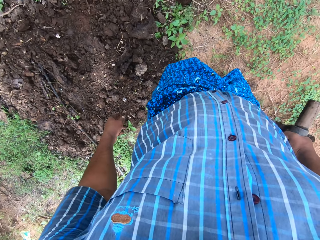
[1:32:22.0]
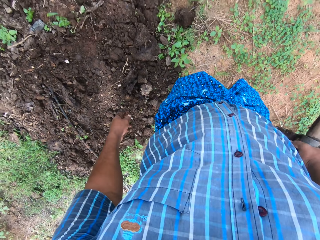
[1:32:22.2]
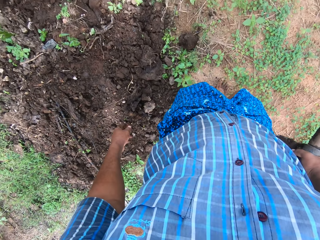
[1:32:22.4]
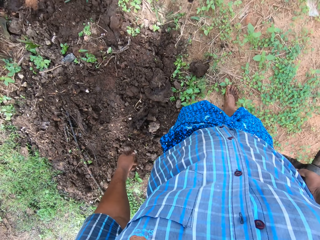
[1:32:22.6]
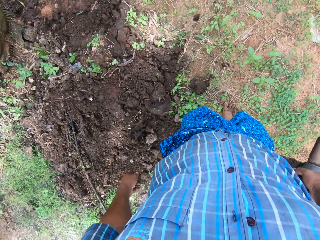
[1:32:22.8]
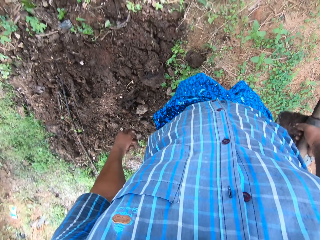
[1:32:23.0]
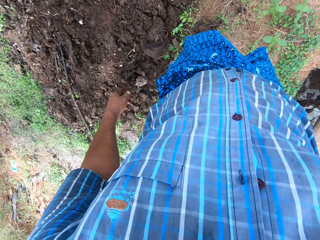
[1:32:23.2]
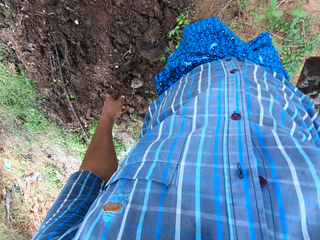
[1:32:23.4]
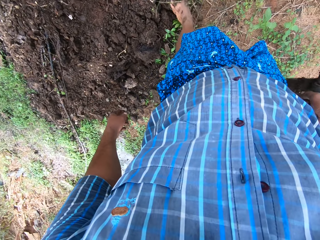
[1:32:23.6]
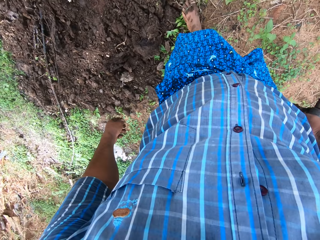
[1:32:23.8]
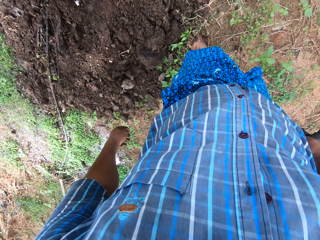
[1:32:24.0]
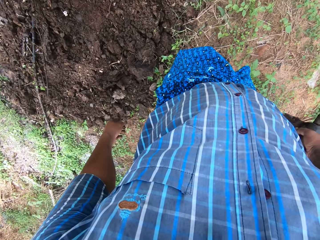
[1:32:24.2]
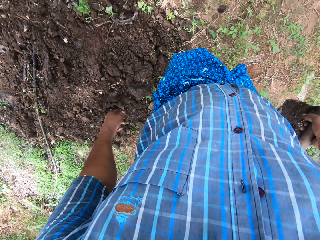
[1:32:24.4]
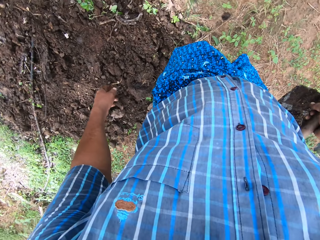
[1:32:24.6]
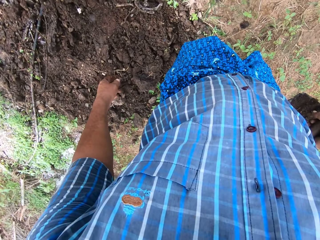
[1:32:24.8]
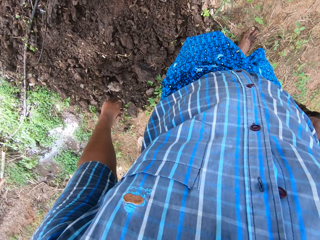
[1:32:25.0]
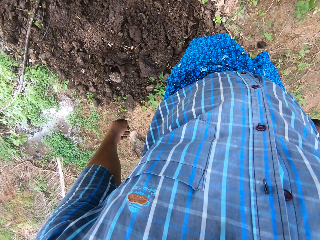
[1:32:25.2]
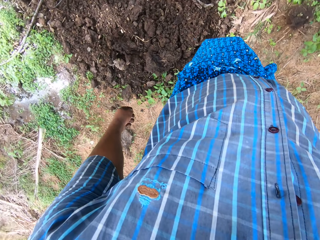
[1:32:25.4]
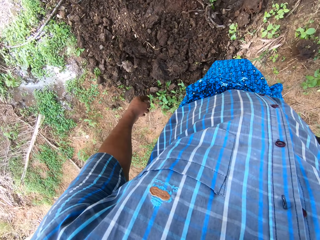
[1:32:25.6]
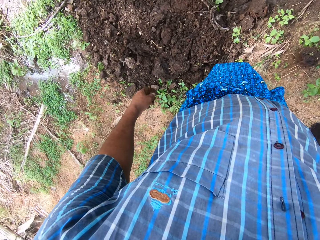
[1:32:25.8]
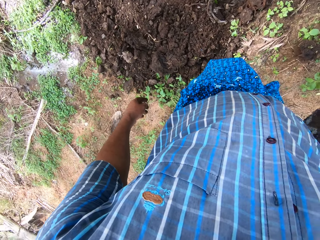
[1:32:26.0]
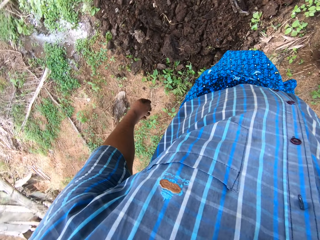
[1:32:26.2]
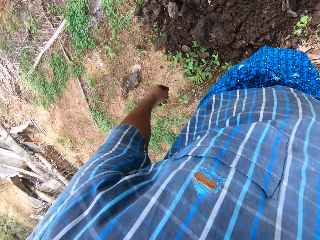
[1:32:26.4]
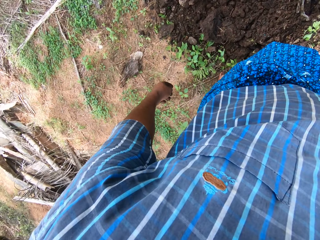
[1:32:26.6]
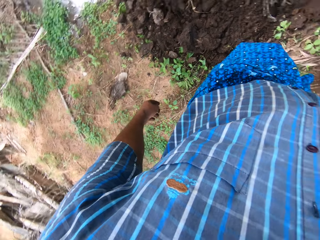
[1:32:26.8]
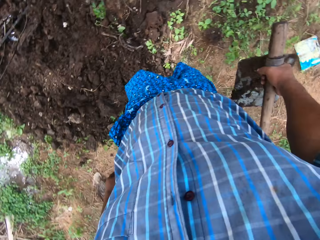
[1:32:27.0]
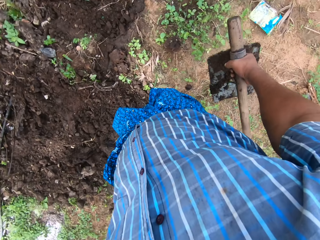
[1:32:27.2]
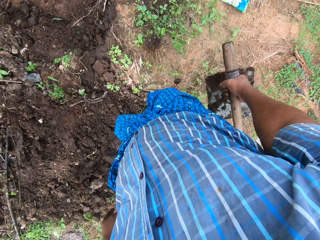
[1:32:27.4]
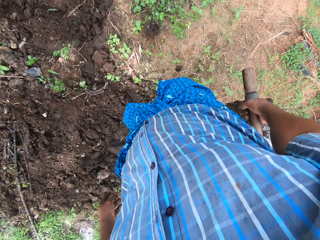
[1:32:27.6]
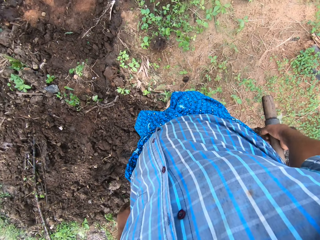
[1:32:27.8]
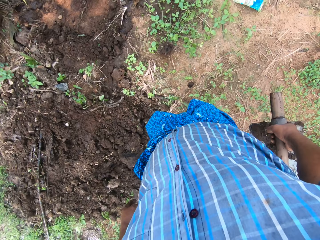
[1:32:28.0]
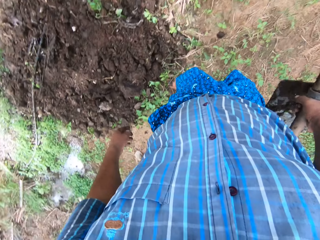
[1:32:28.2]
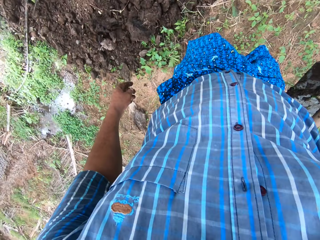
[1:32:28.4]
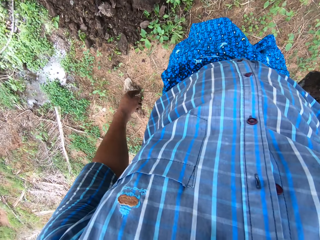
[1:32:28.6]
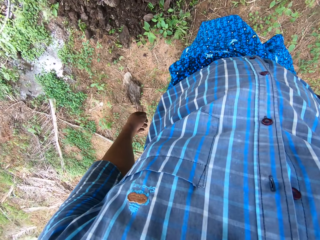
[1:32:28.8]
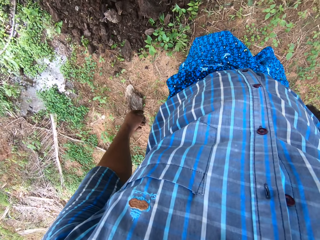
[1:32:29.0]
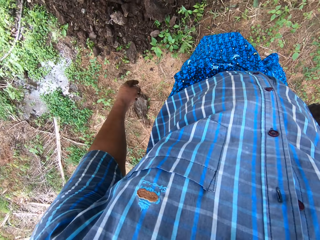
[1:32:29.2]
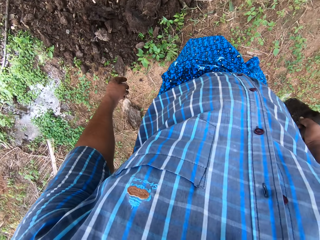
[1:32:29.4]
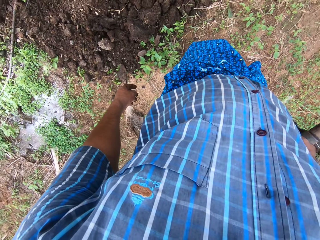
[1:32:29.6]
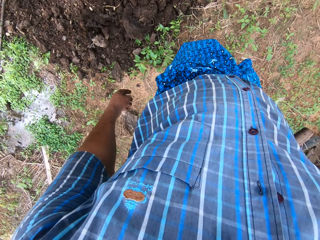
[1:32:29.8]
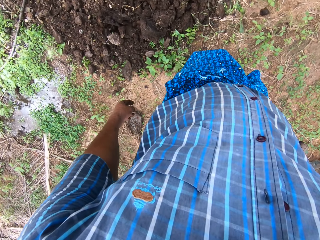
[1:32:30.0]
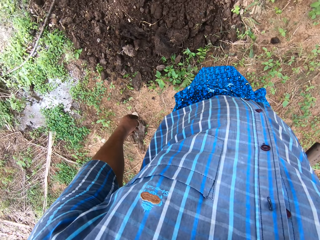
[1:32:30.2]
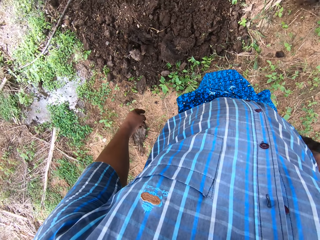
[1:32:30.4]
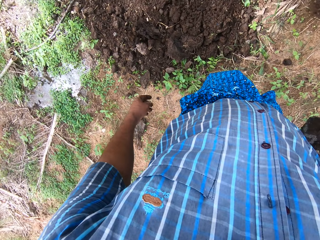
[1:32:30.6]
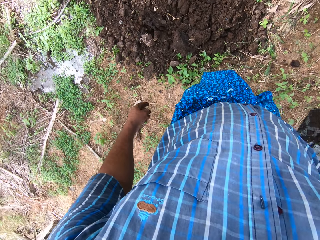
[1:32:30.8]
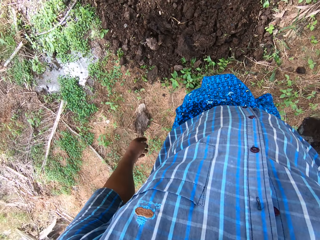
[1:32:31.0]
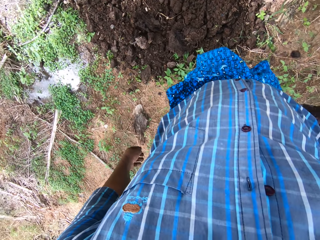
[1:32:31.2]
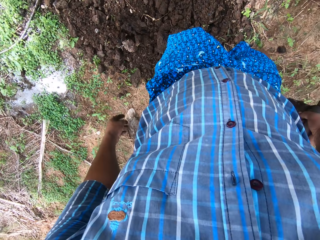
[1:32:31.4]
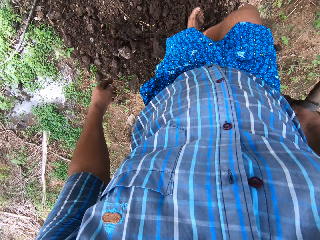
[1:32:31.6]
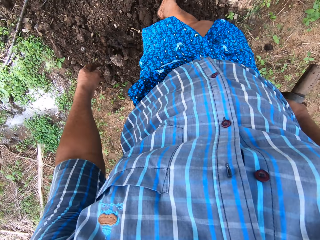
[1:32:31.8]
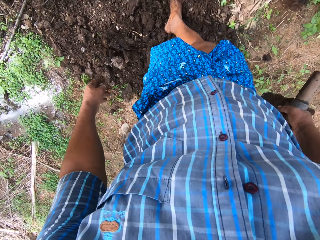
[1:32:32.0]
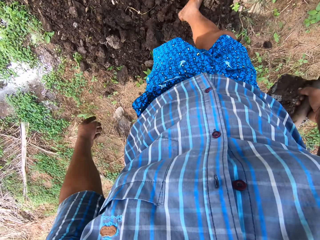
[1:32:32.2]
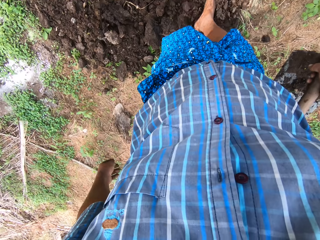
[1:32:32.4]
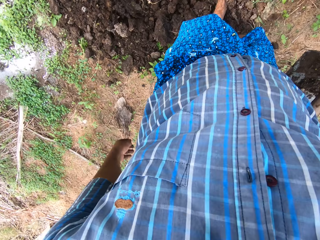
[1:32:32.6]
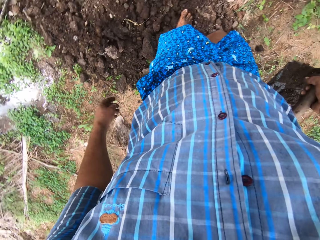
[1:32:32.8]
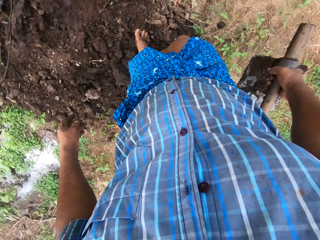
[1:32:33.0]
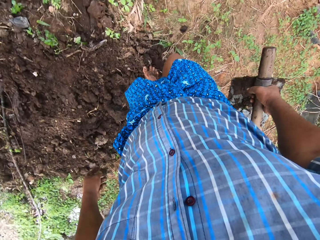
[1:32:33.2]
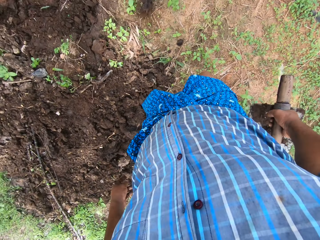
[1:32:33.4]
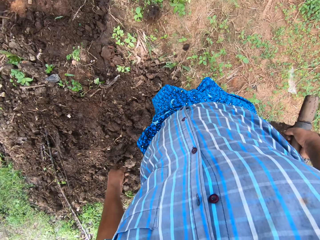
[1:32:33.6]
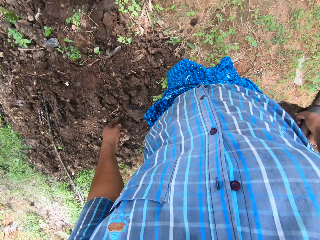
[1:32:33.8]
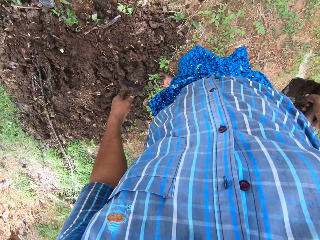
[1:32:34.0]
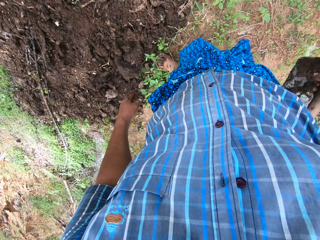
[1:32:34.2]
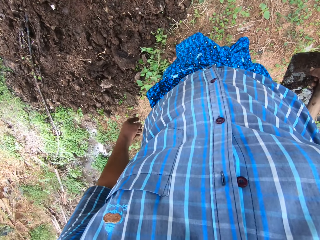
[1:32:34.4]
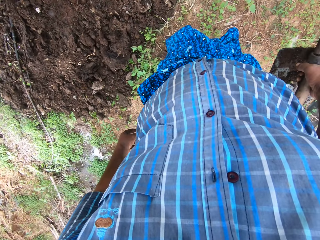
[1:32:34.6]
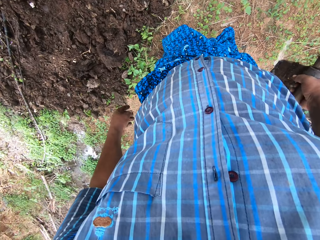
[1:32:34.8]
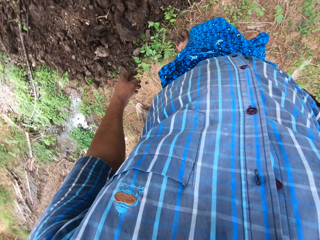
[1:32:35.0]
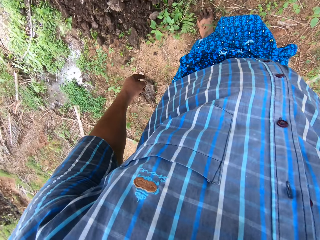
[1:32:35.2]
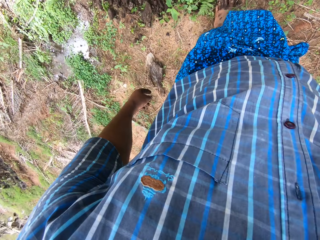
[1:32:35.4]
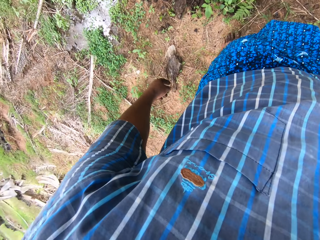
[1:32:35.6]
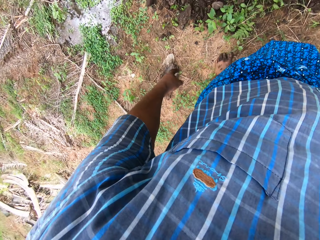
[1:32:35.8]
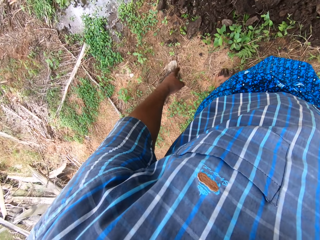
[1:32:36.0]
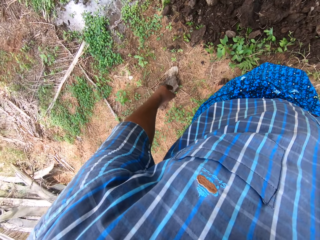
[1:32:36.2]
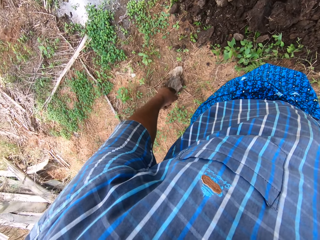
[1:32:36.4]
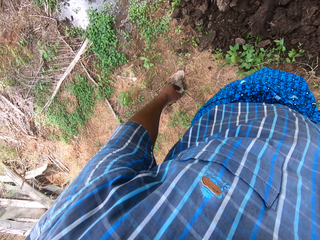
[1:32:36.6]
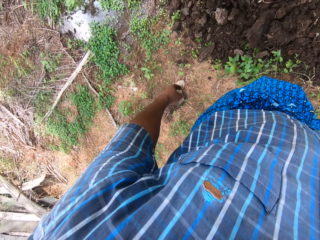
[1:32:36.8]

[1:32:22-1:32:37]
The camera wearer walks around the sand. He pushes the sand with his left leg. He looks around the field work area. He disperses the sand with his right leg. He pushes the soil with the leg. He looks around the field work area.

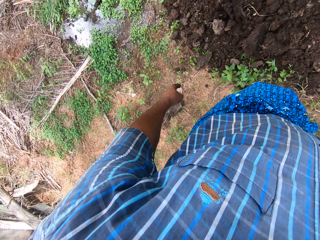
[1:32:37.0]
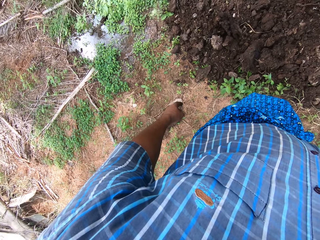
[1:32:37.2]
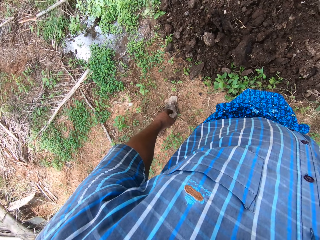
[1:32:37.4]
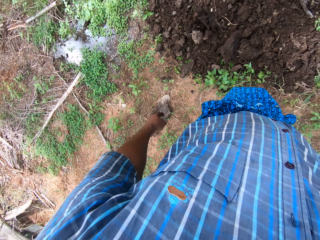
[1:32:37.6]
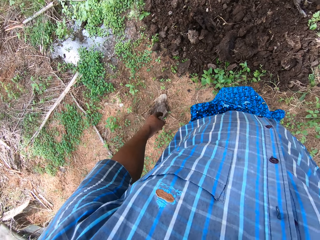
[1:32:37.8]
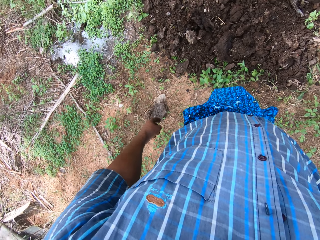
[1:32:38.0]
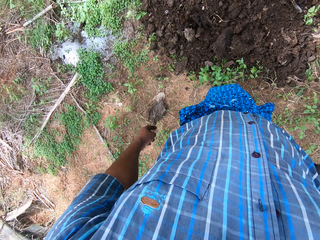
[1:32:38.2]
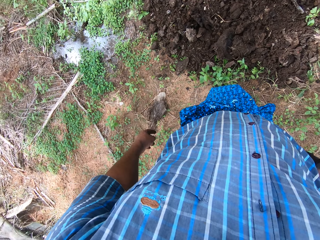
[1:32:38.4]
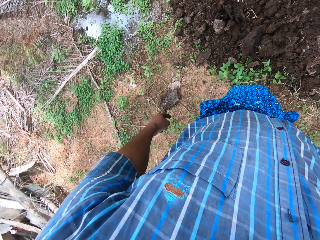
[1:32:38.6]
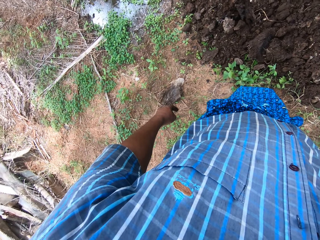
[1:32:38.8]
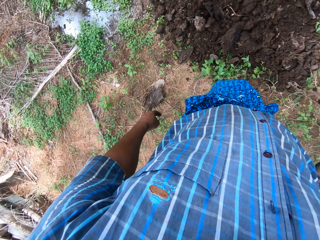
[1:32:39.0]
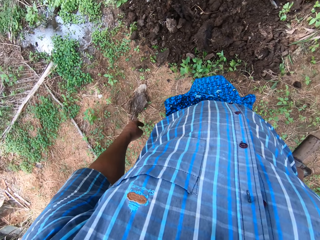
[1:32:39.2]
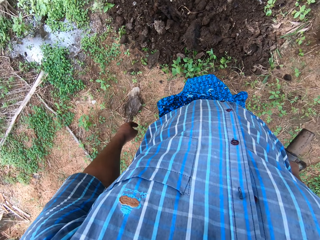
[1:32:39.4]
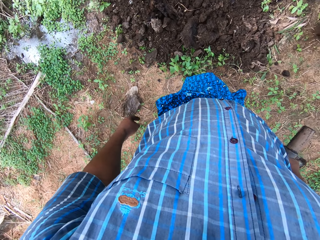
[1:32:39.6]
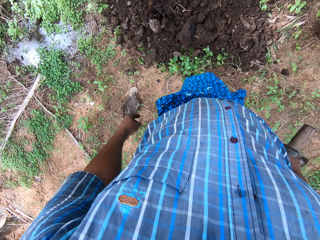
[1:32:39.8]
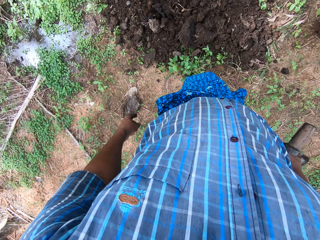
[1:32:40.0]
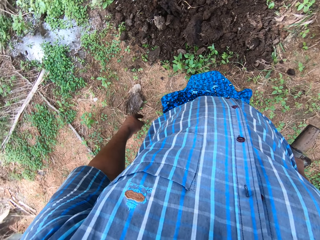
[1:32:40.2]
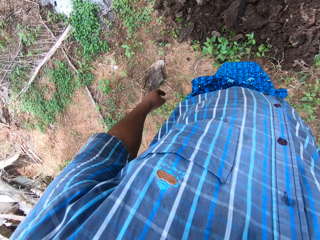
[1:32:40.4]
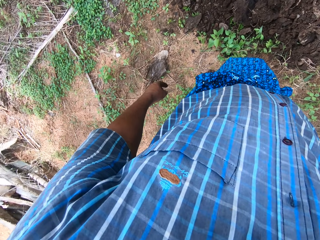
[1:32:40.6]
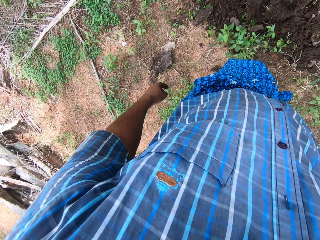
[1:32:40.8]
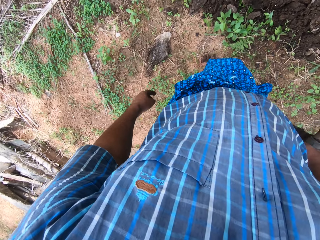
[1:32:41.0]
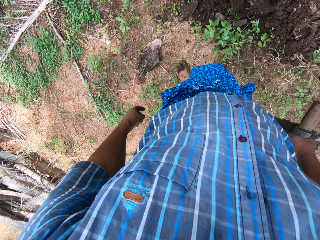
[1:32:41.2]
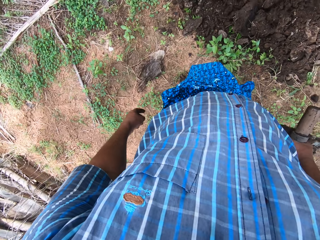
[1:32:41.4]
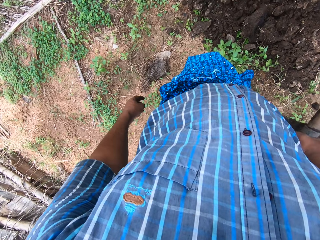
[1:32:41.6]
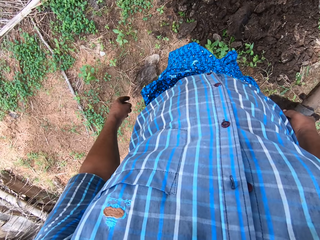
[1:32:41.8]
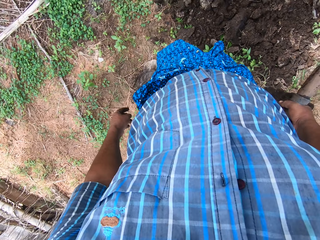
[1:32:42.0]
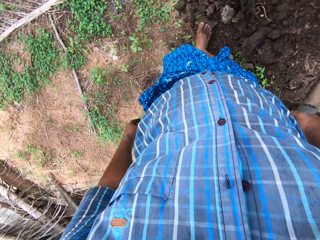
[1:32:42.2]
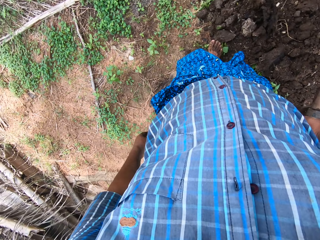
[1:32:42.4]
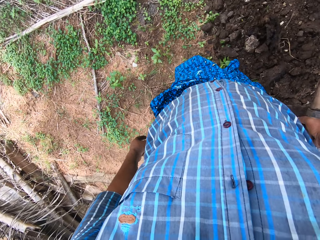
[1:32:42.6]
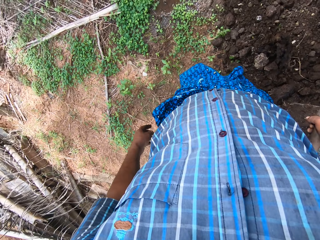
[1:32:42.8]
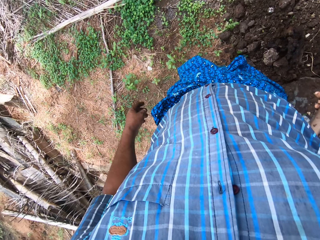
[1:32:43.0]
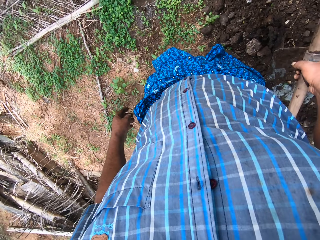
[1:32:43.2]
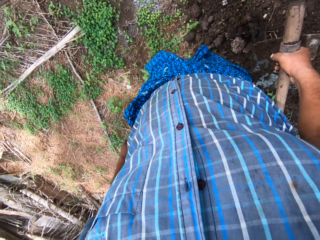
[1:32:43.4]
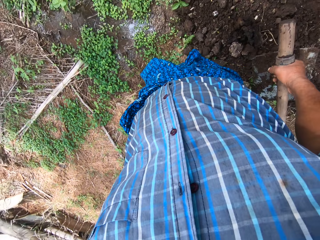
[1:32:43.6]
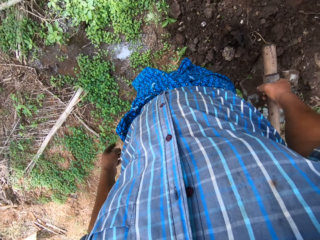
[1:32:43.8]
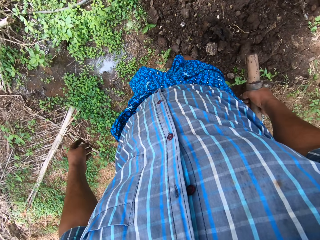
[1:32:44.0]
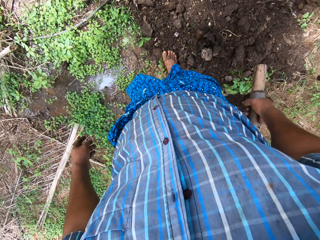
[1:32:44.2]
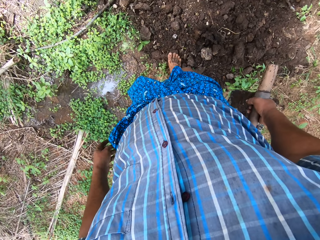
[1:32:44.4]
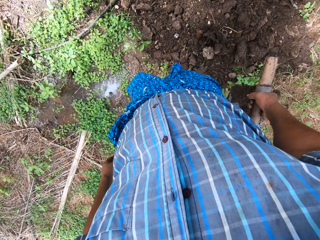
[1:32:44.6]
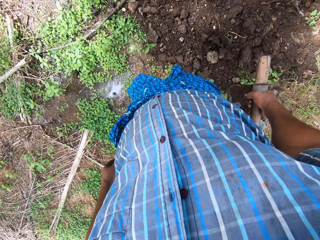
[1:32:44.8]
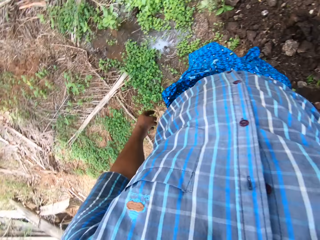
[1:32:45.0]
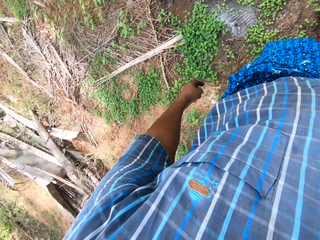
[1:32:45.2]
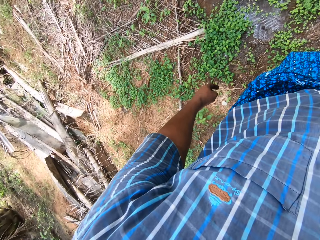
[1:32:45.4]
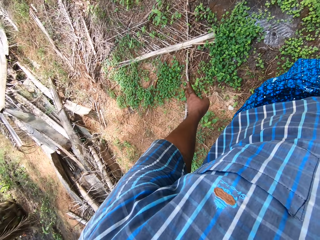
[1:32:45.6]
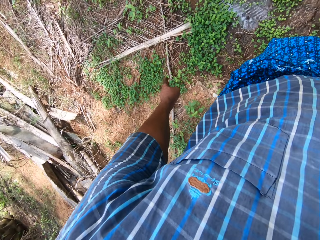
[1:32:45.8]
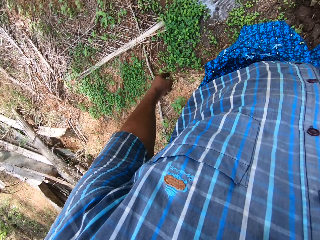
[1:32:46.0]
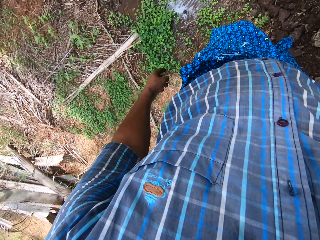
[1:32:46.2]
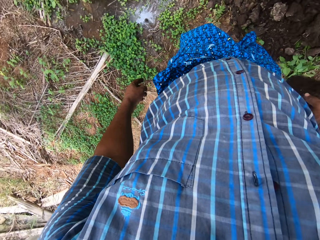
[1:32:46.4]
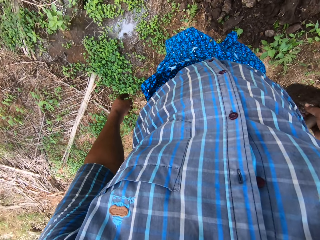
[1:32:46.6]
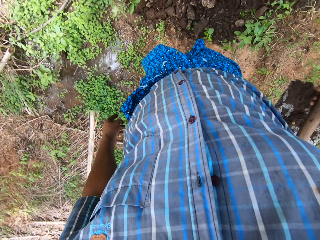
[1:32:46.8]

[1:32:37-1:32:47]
The camera wearer pushes the sand with his right leg. He makes a hand gesture.
